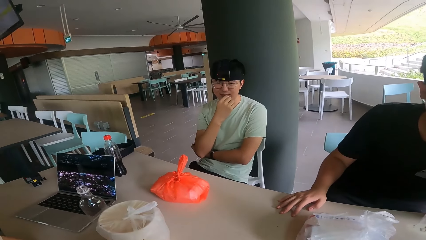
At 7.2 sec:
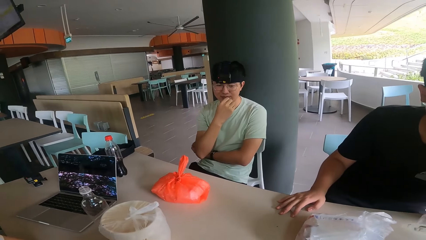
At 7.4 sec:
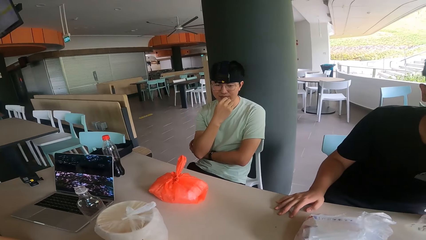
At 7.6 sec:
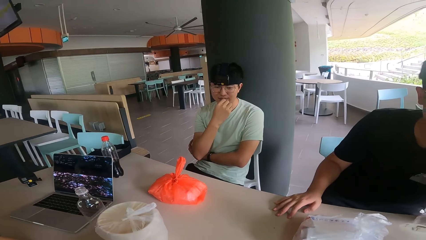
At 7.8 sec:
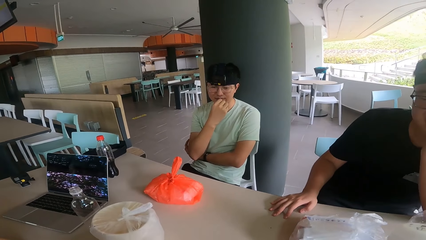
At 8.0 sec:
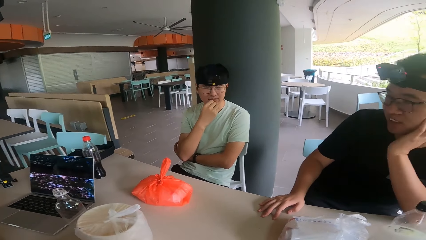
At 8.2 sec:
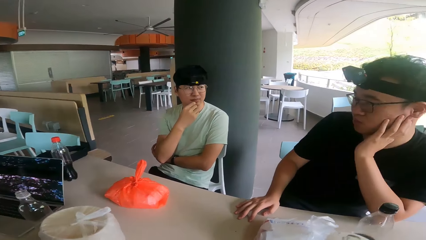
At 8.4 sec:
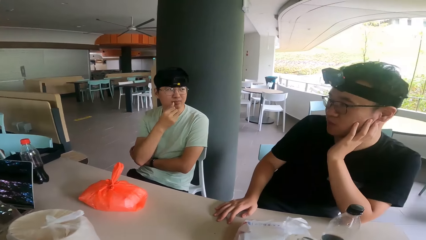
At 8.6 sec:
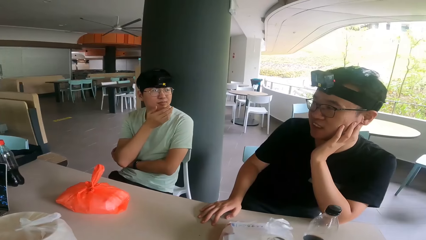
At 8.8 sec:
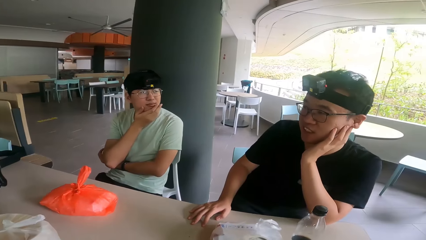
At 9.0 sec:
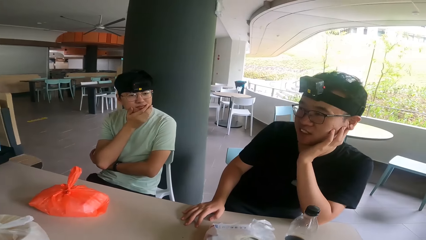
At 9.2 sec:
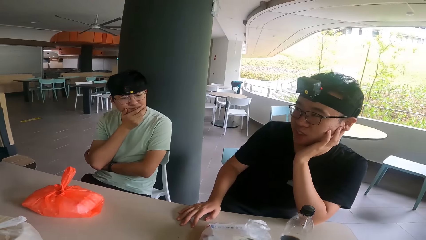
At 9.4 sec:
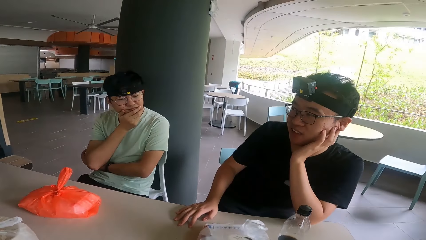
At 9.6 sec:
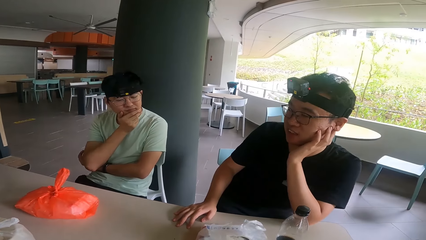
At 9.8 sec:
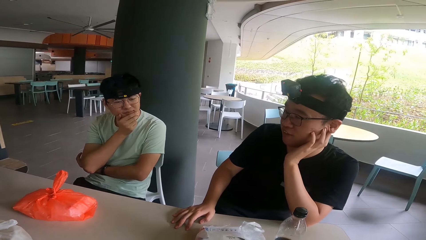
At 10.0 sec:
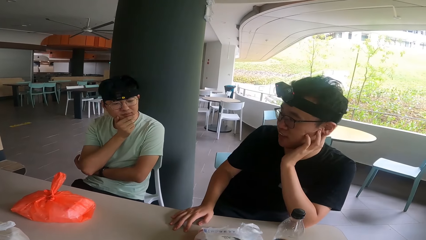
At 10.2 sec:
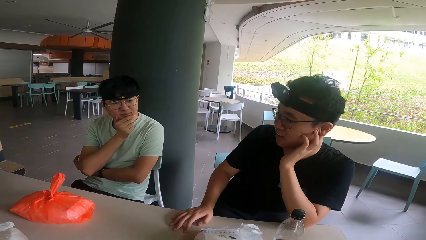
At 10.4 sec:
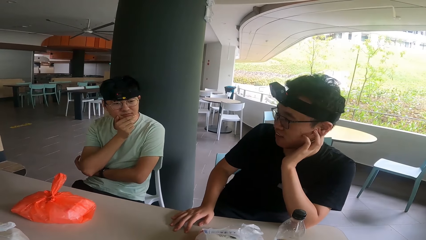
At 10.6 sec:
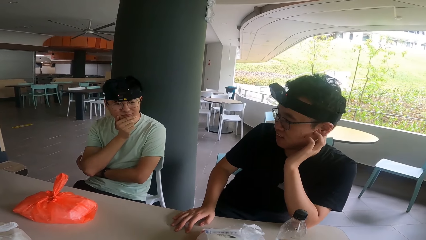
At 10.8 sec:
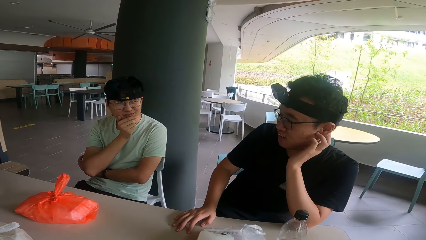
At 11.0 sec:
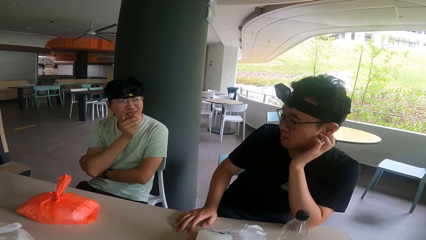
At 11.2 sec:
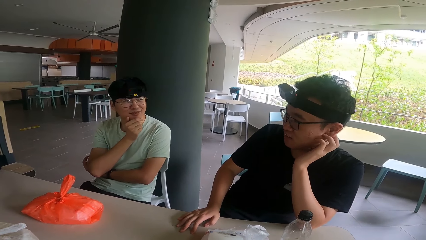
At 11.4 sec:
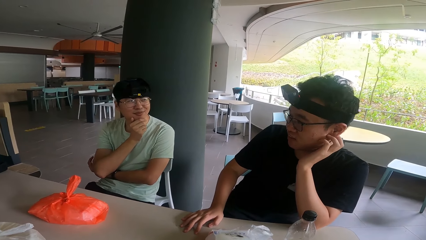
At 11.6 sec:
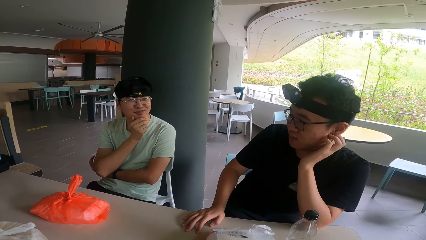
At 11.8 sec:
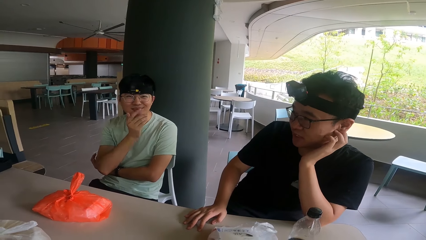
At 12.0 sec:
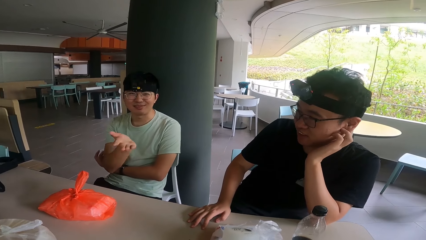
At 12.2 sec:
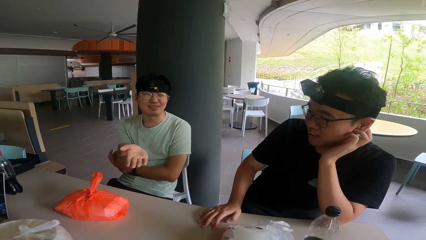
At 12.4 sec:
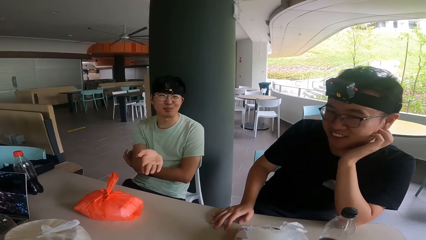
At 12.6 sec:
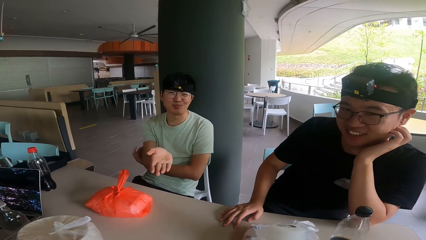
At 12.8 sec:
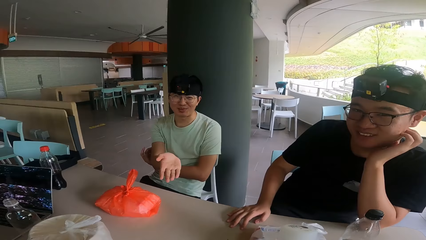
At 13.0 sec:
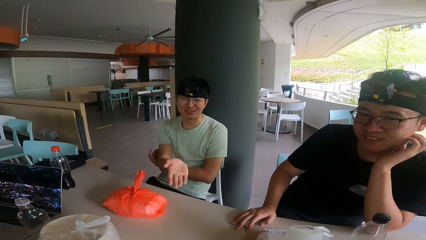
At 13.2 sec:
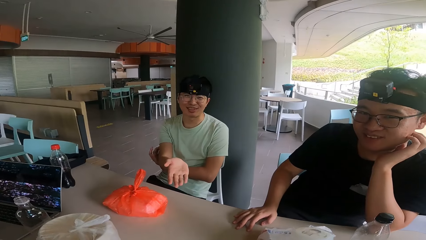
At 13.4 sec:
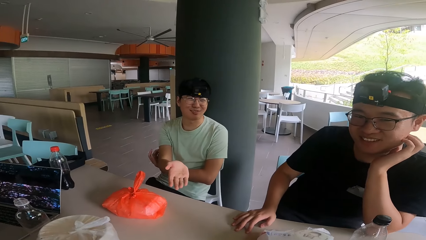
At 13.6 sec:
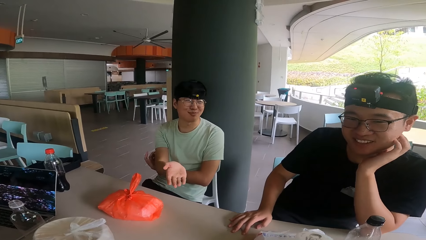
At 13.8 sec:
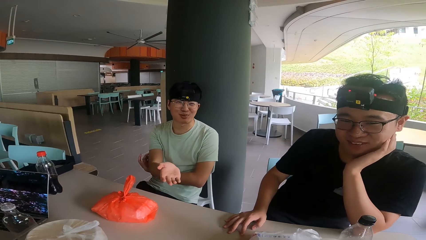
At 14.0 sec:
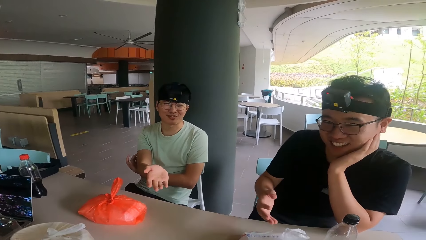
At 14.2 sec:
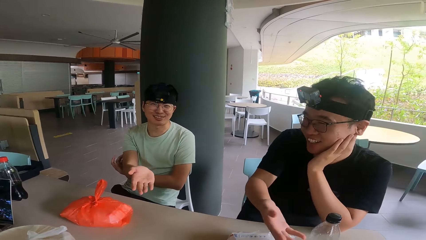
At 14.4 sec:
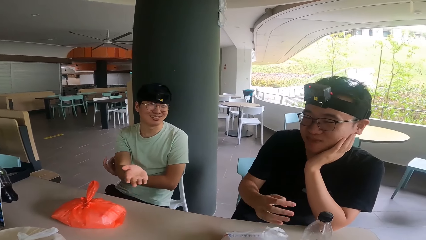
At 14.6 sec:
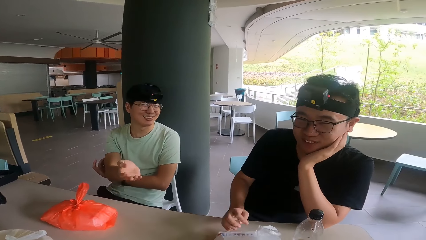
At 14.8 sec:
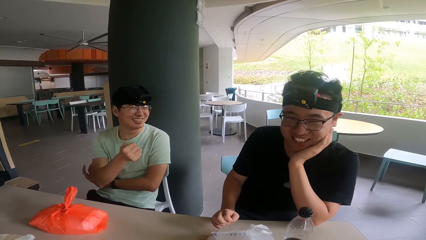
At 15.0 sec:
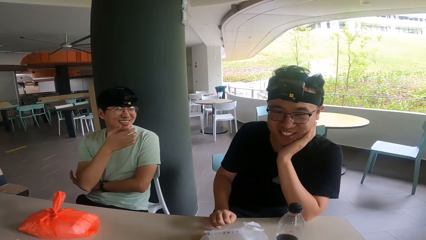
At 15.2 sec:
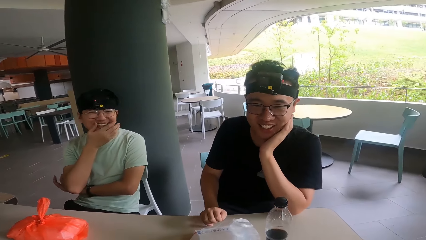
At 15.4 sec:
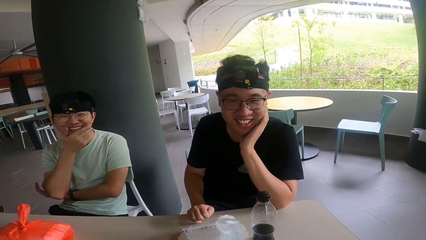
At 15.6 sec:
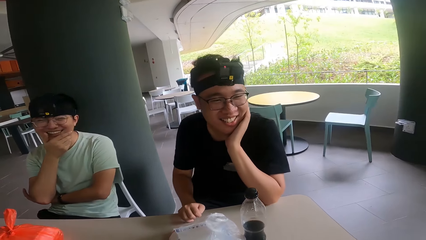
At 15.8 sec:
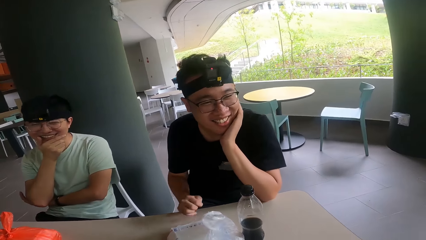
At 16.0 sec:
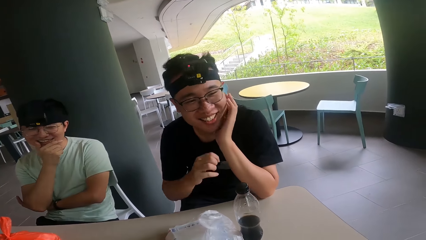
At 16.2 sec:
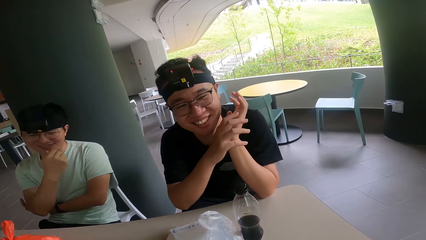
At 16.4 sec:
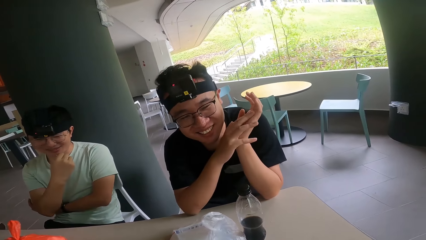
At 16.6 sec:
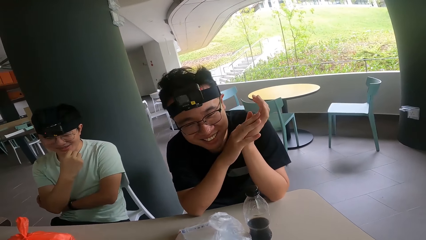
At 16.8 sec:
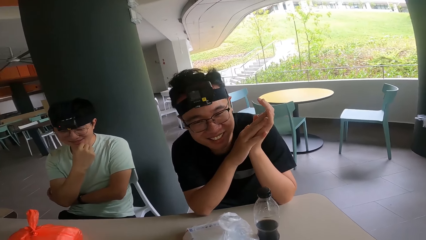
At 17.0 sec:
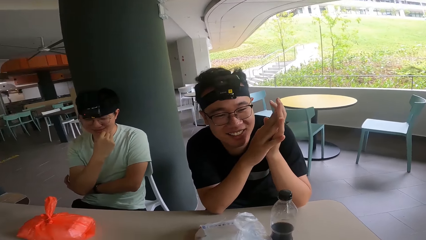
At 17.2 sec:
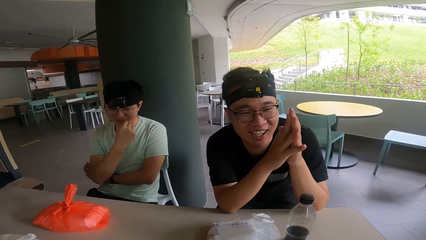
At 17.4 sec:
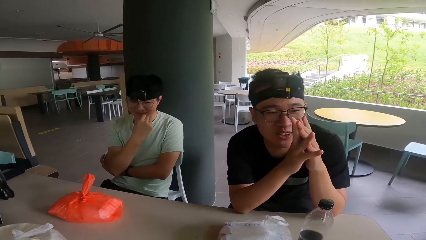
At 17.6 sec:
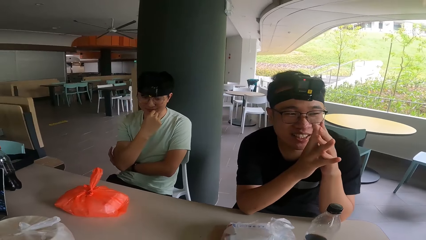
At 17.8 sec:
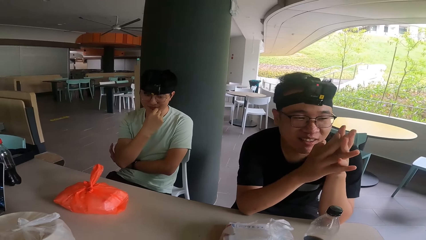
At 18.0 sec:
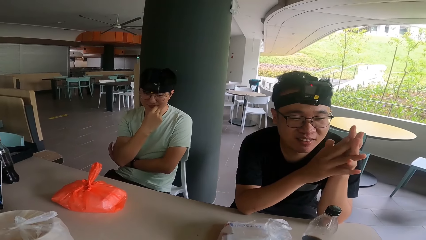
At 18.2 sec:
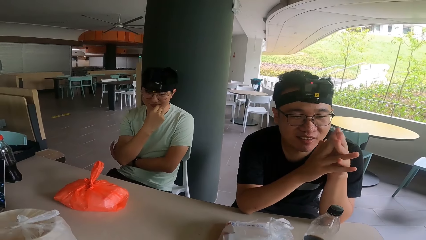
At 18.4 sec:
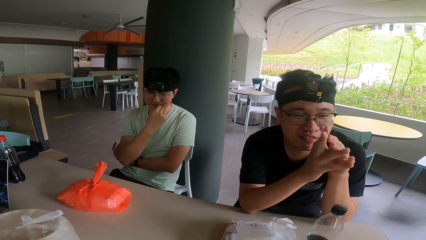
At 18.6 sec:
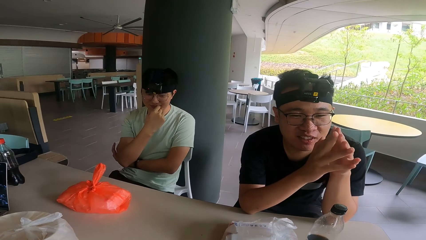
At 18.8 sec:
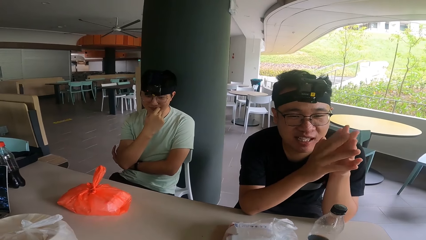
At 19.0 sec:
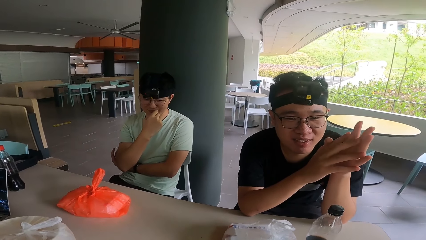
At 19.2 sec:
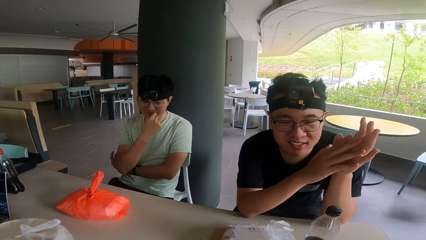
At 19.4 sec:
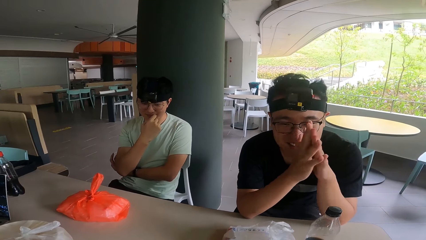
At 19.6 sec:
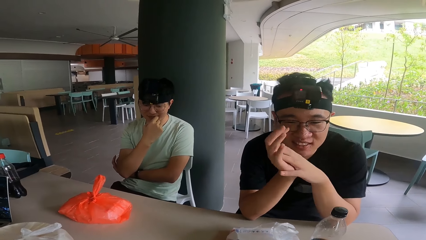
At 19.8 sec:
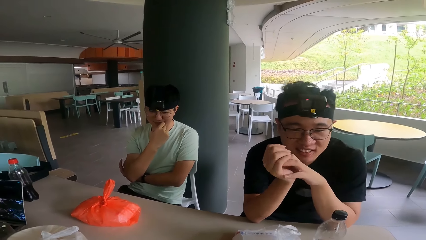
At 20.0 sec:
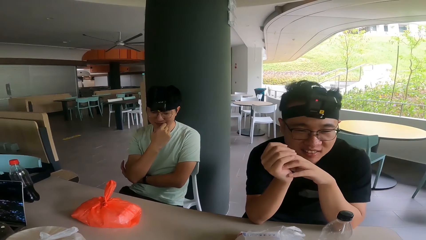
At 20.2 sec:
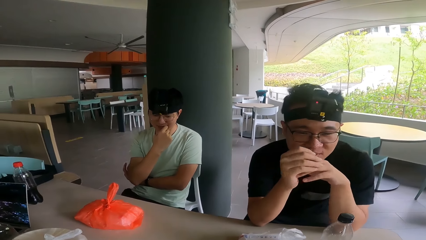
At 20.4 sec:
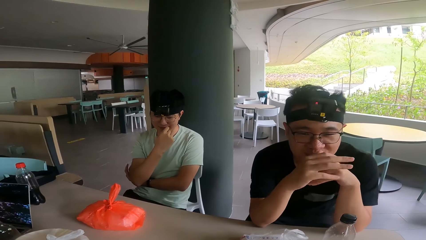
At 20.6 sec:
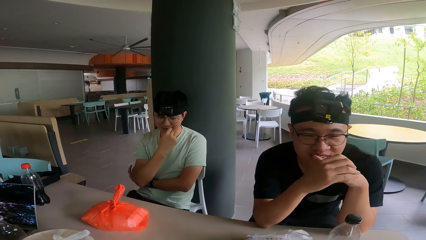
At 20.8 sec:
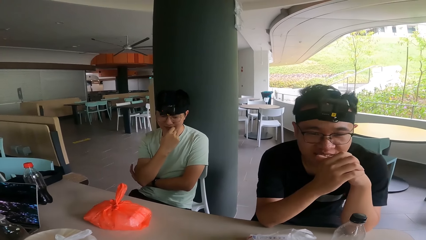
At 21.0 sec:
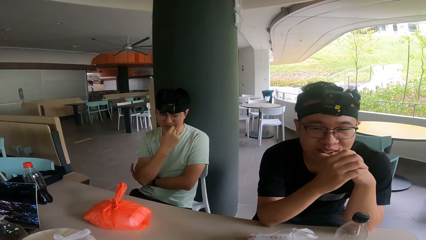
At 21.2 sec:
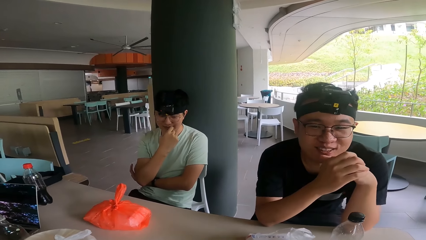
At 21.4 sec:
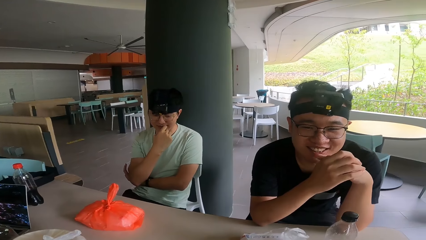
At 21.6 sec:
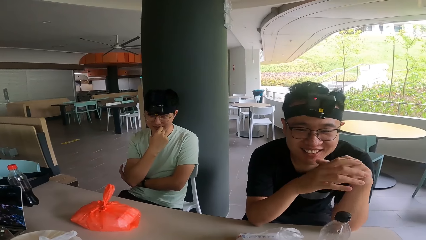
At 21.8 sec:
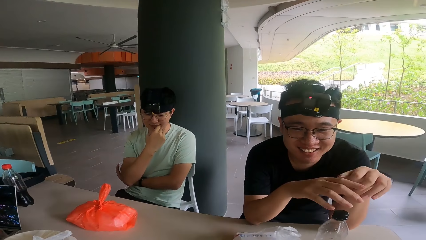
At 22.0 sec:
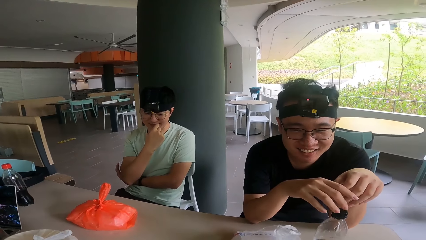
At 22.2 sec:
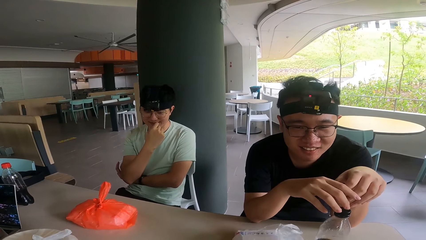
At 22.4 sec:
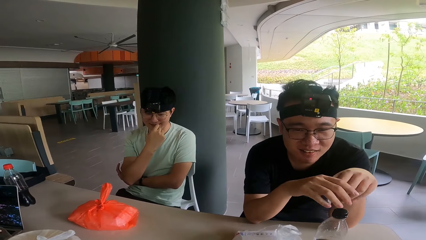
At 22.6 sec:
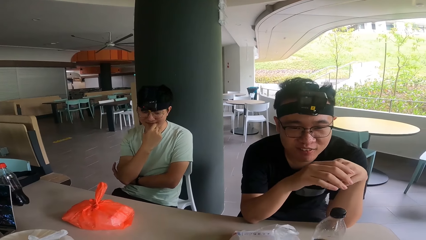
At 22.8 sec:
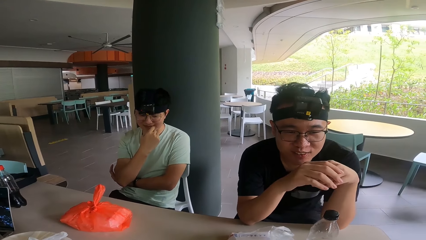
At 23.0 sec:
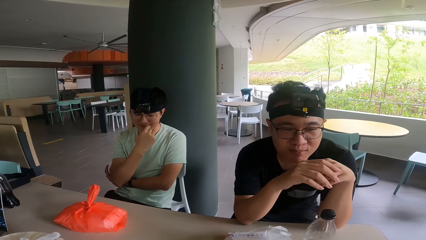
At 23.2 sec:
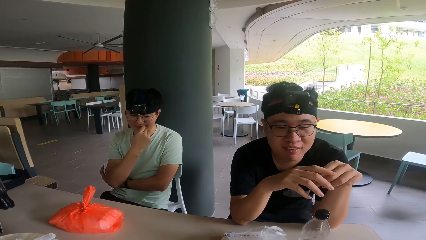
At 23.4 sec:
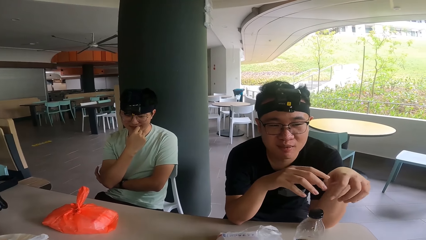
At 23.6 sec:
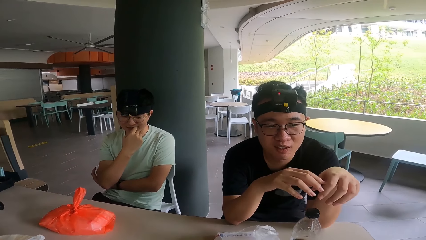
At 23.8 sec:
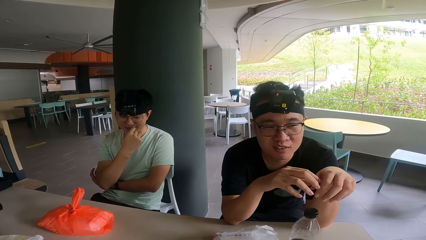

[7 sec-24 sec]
A man converses. Another man converses. The other man stretches his hand and raises the hand. The first man moves his hand. The first man converses. The first man rubs his hand and touches the bottle.
